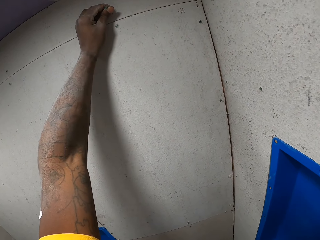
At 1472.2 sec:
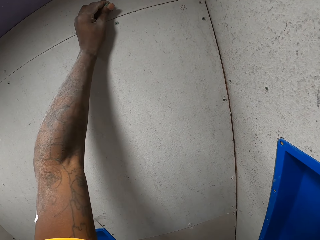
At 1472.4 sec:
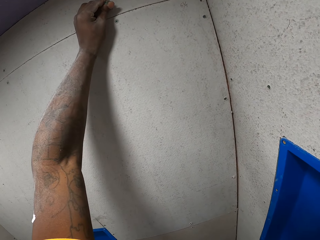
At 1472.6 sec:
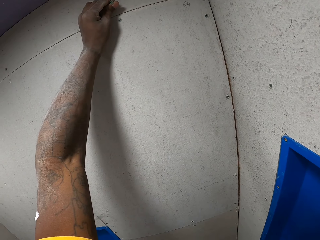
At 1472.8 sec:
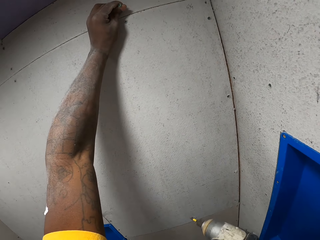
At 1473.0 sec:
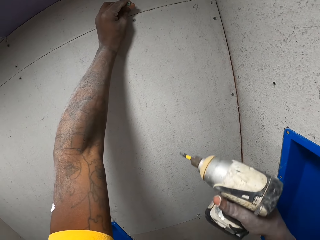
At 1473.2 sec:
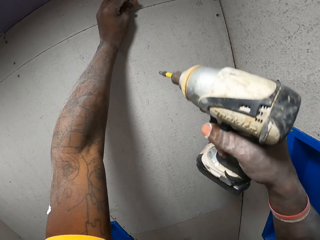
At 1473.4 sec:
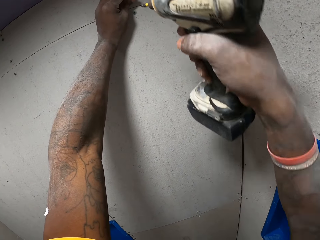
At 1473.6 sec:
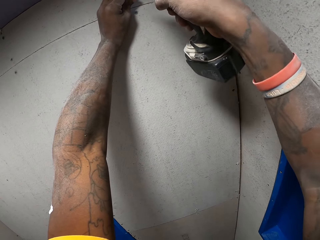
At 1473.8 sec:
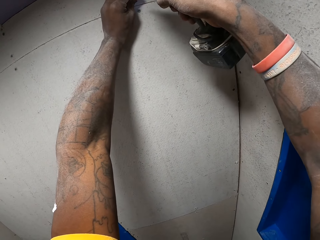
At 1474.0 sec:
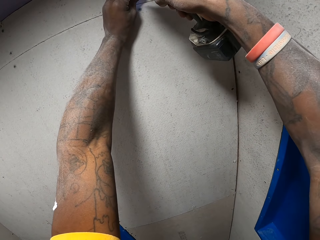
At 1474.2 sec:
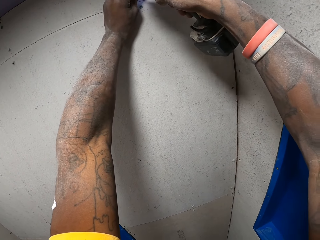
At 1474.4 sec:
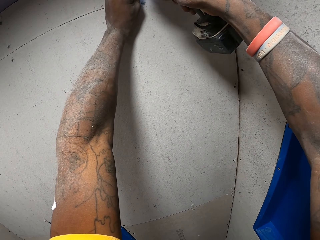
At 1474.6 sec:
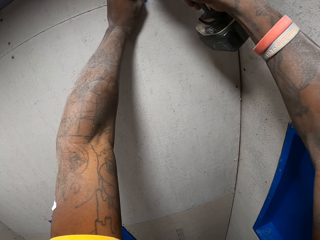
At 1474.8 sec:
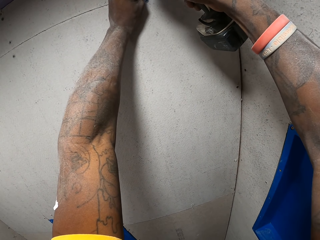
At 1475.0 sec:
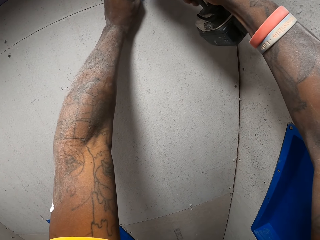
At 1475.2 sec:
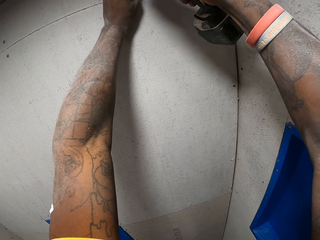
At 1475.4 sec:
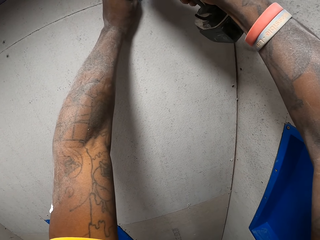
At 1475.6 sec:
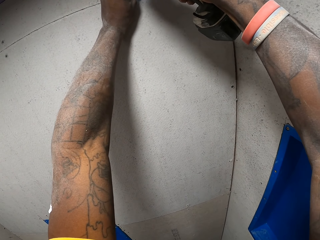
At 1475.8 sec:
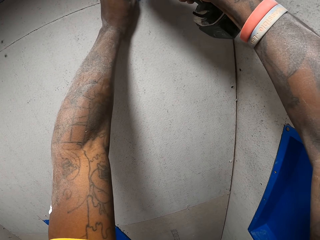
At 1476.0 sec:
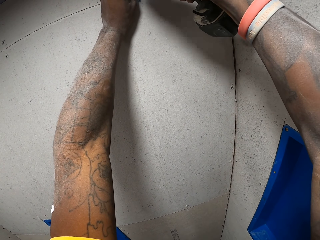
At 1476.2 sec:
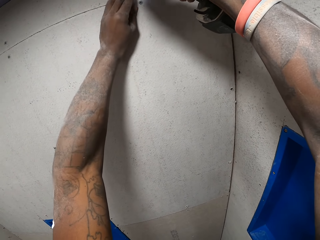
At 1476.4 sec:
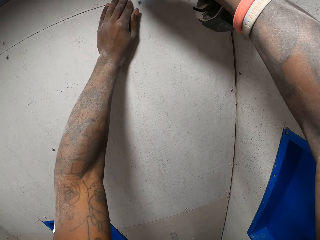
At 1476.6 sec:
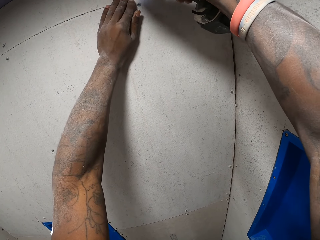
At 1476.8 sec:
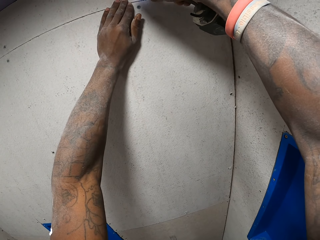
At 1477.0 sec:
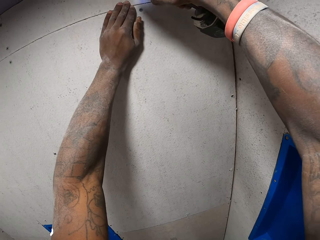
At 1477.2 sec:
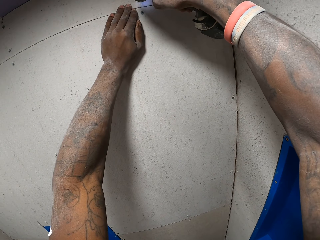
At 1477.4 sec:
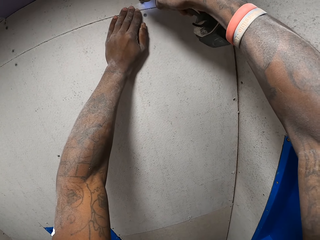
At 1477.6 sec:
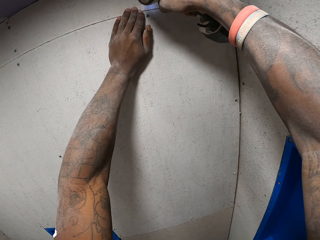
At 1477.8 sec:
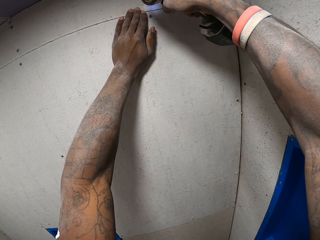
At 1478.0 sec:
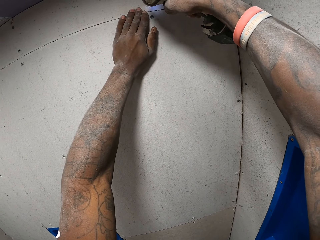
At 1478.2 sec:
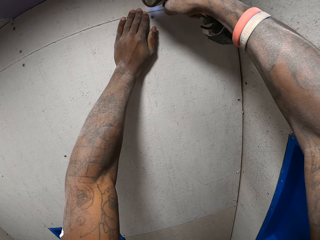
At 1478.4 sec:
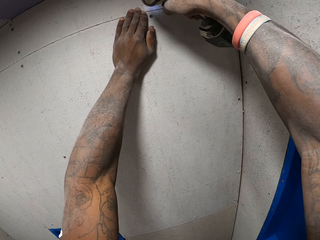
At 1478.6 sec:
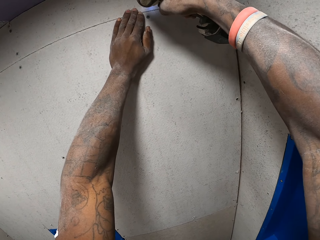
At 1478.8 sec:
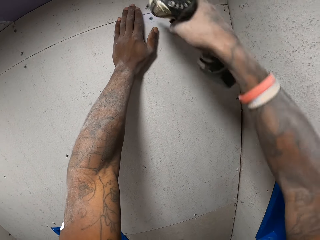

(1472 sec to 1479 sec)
The camera wearer inserts screws in his left hand into the slate sheet with the hand drill.

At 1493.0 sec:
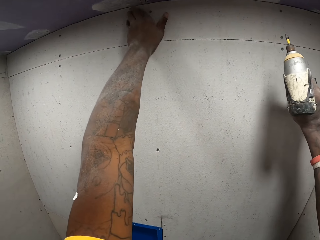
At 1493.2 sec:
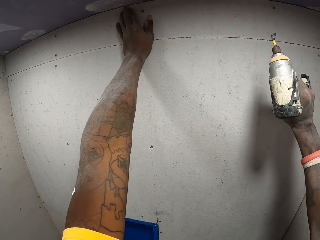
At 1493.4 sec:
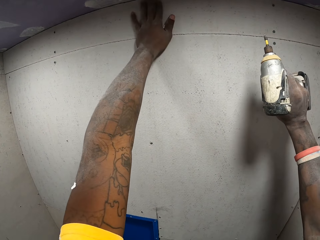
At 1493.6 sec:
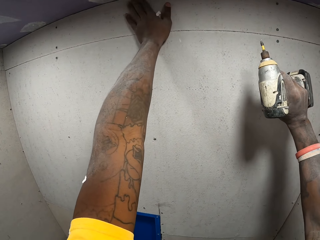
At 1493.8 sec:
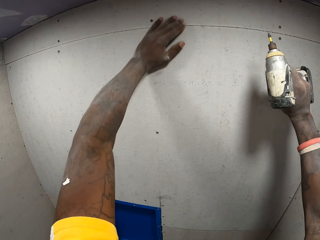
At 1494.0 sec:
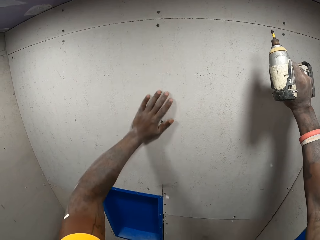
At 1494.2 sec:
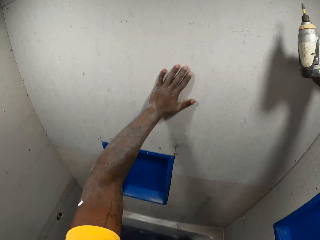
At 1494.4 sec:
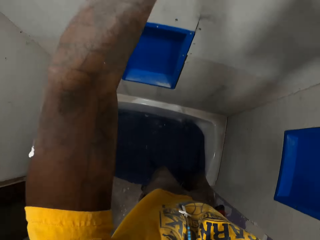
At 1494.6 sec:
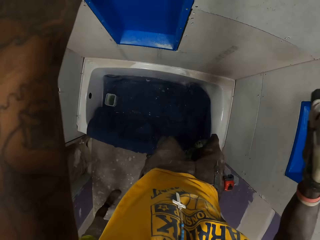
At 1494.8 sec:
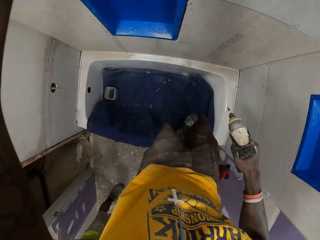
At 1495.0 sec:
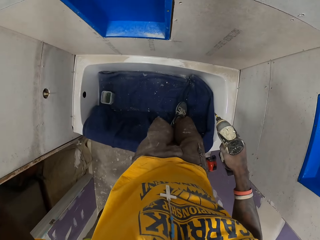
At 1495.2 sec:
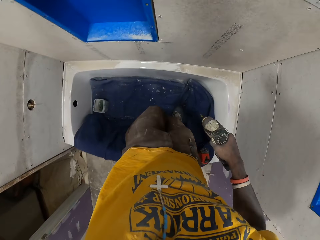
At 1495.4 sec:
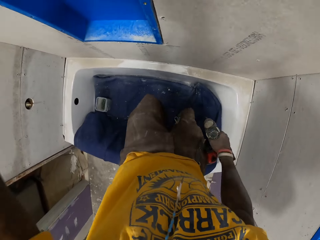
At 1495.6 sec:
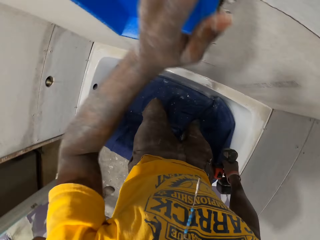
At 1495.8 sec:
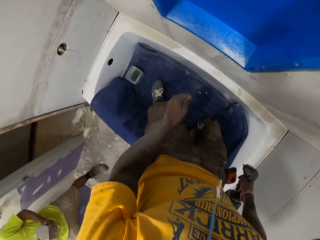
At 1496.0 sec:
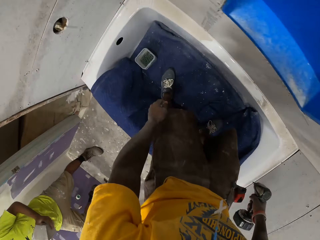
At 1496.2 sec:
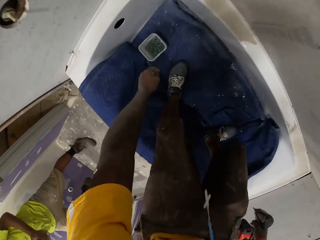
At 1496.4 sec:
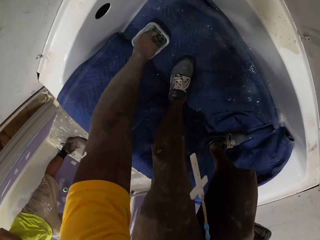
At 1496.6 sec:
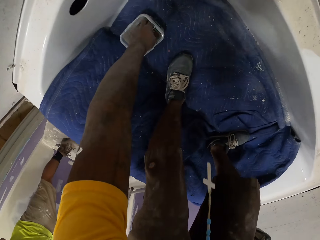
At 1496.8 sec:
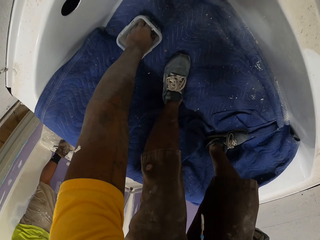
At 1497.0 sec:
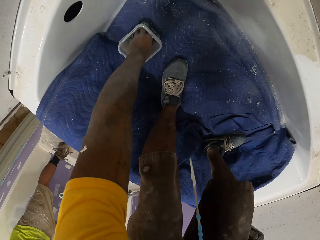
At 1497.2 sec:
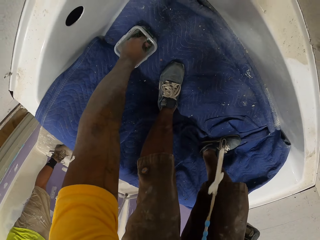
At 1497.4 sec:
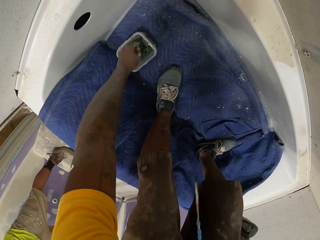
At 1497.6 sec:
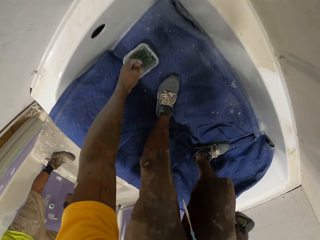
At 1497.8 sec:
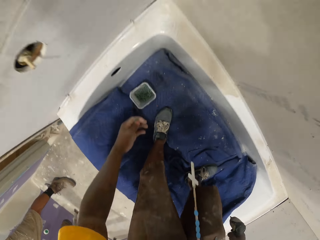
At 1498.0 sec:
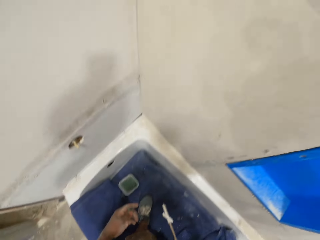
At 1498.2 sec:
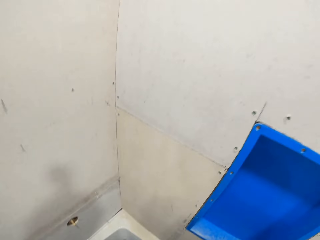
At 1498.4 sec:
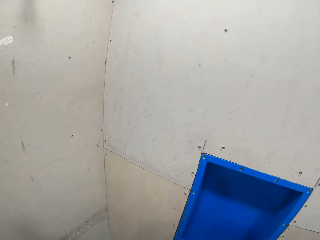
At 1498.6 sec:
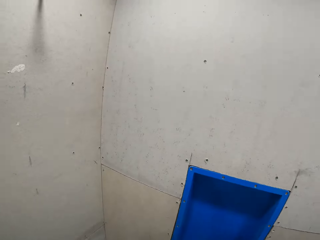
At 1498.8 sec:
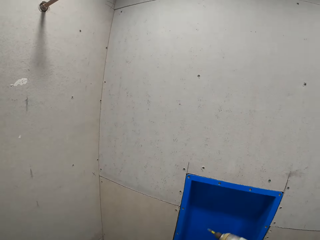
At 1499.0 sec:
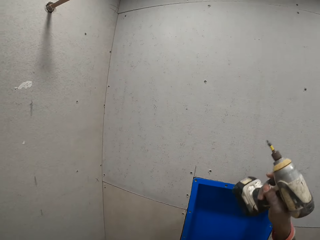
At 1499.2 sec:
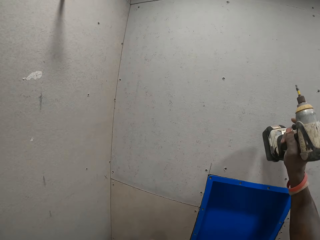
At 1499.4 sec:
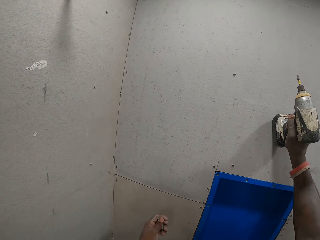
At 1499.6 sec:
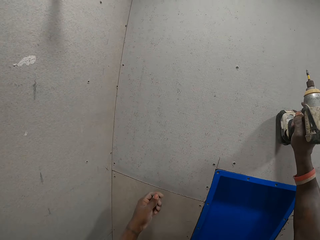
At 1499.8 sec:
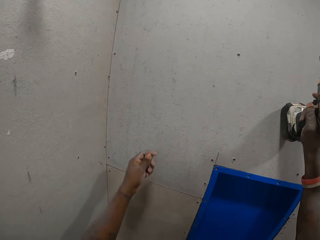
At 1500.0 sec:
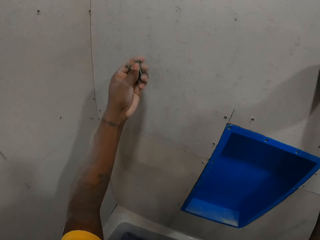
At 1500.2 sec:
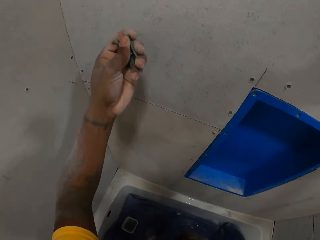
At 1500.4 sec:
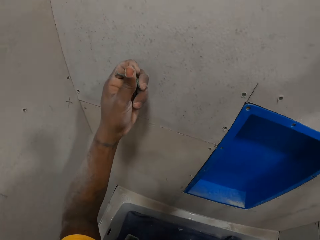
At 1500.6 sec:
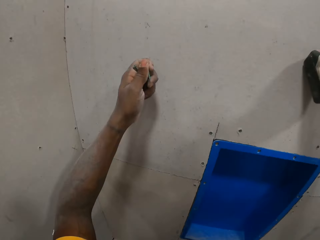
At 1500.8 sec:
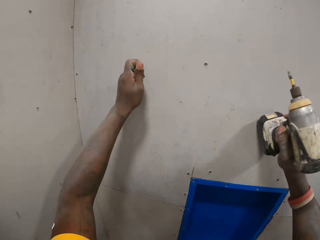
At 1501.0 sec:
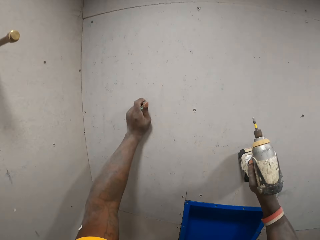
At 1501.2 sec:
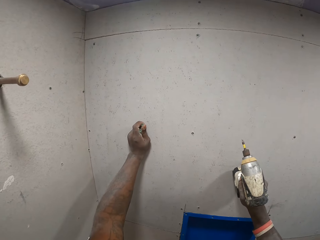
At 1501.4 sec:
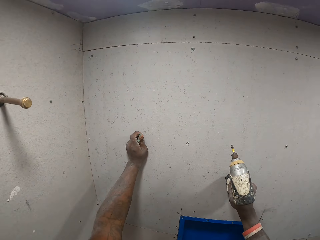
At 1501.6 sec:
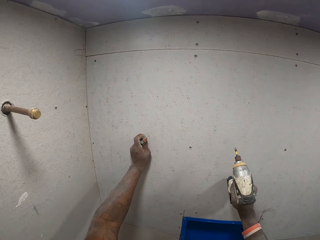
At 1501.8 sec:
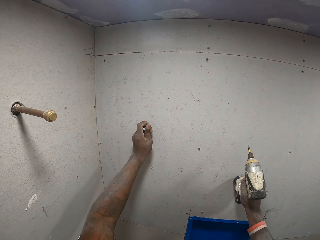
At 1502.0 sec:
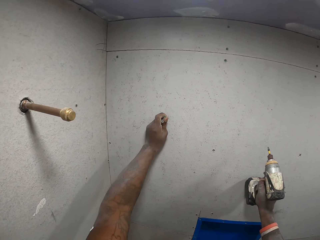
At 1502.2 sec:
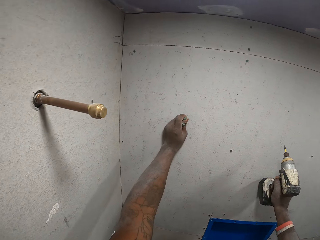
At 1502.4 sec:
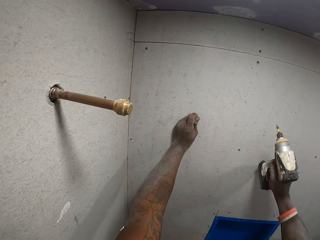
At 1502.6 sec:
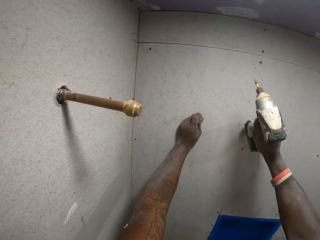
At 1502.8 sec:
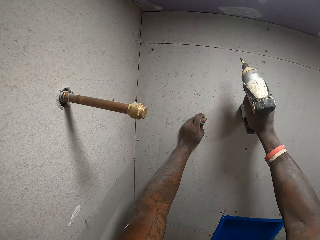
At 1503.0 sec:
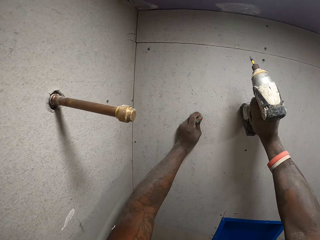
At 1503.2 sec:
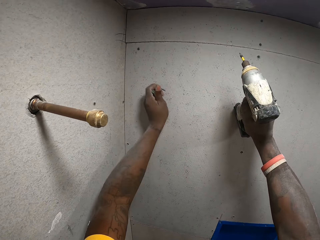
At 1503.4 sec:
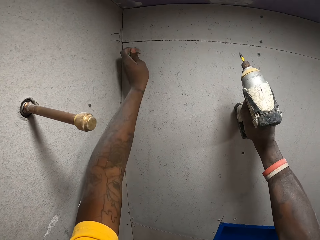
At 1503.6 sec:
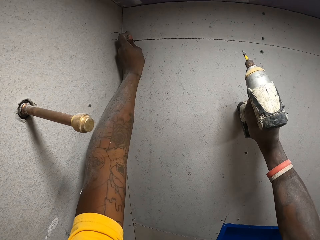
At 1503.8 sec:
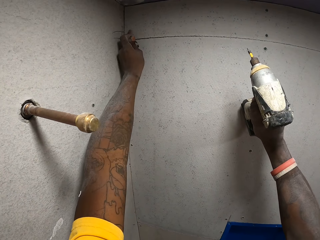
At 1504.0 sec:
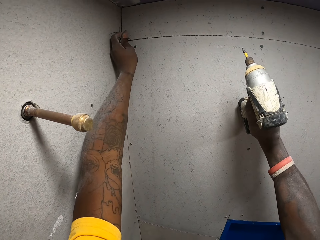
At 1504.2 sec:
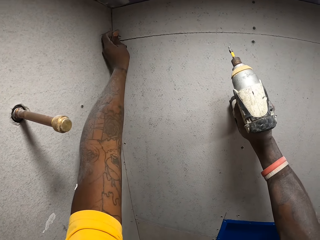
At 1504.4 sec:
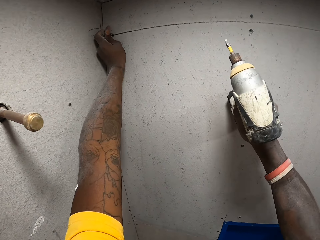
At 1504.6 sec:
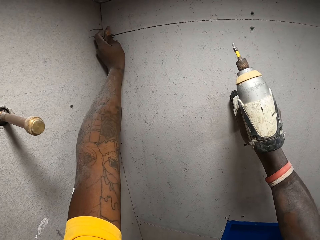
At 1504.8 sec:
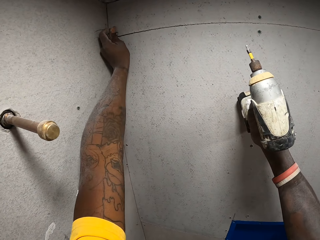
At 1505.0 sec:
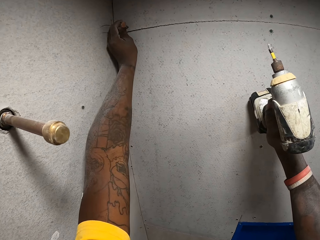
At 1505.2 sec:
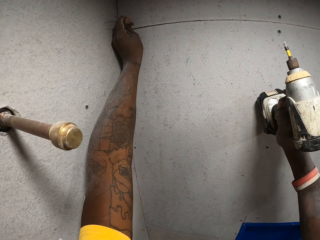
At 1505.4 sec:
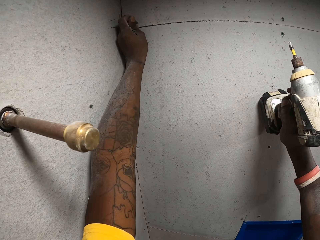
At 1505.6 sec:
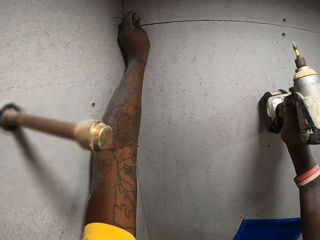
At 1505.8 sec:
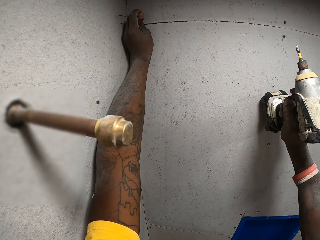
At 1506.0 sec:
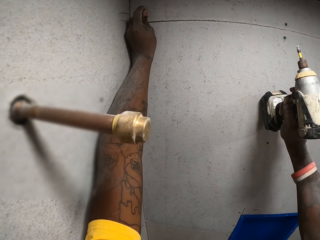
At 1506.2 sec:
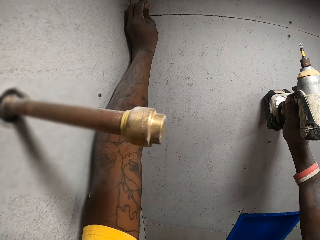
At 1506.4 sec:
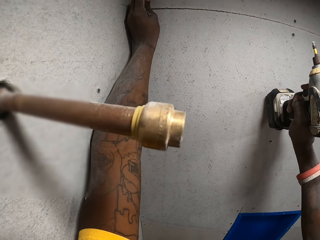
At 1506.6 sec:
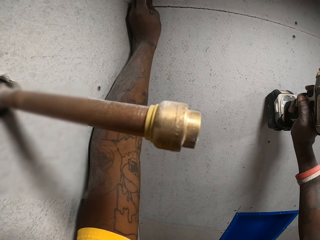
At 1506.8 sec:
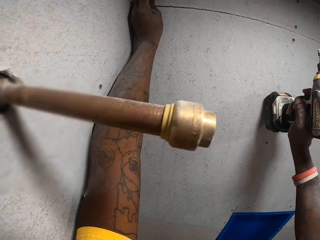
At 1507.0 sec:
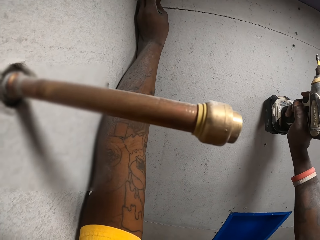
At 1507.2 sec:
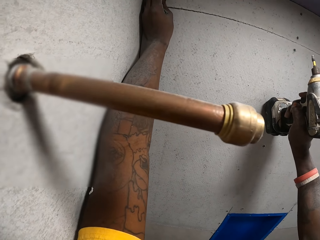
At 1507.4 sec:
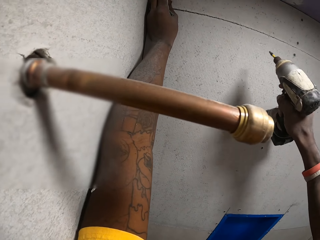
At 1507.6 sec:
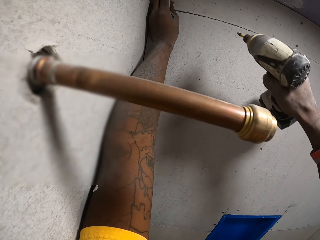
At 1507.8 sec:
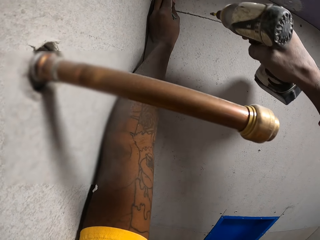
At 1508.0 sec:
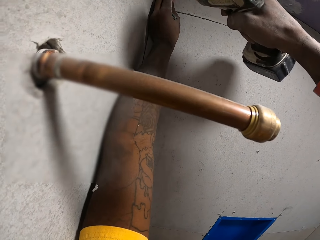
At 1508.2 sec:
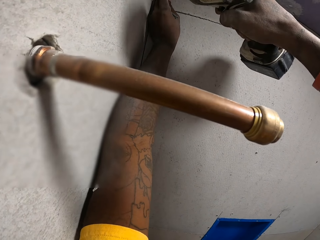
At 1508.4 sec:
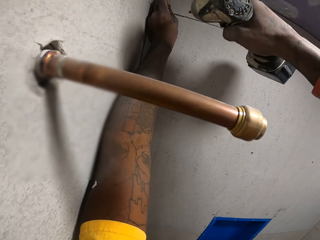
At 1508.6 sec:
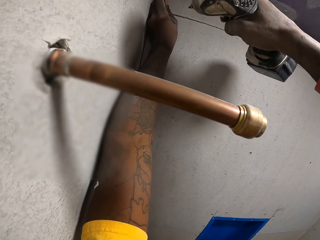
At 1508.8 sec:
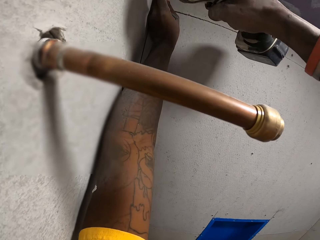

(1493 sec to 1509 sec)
The camera wearer steps down into the bathtub with both legs. He picks screws from a container in the bathtub with his left hand.
